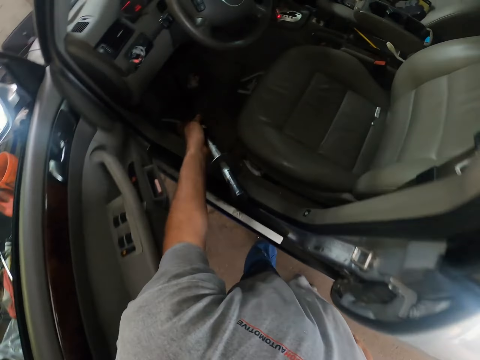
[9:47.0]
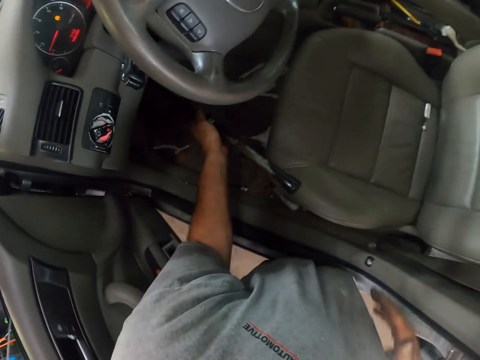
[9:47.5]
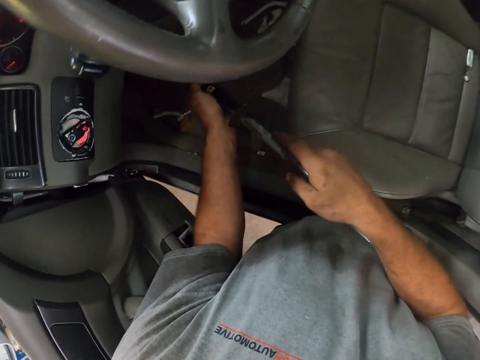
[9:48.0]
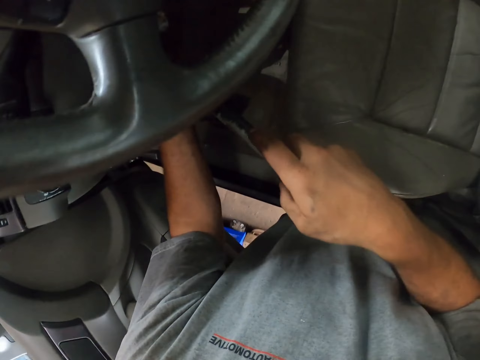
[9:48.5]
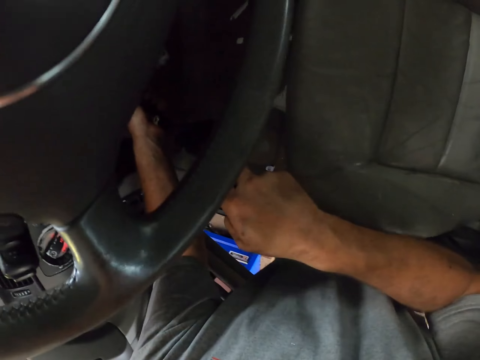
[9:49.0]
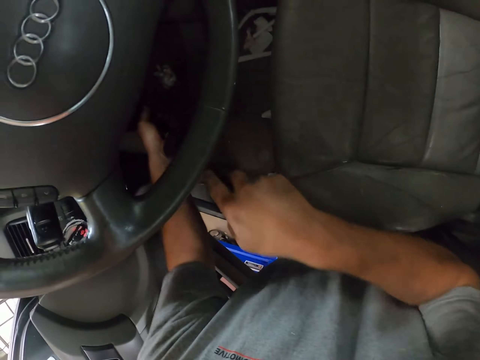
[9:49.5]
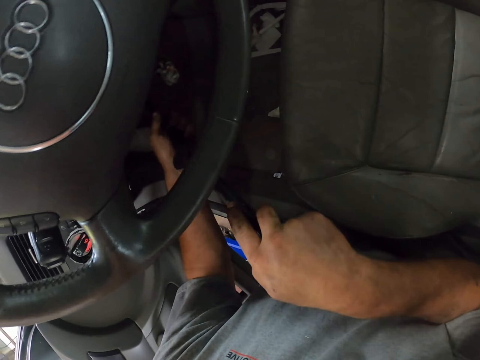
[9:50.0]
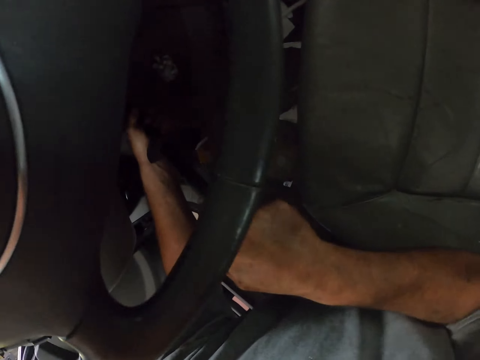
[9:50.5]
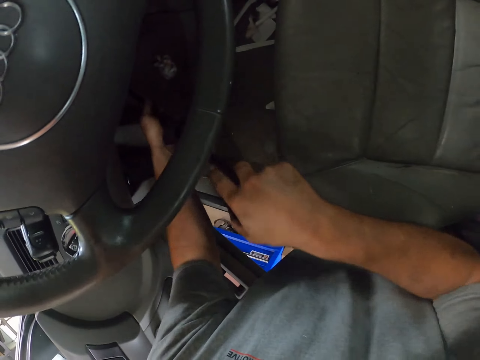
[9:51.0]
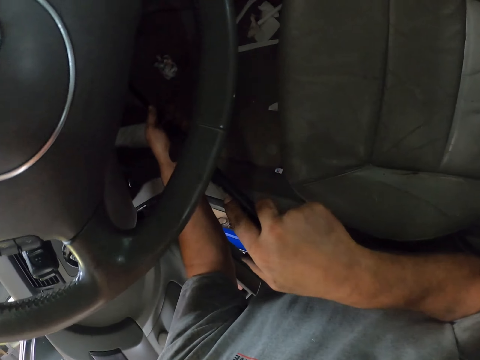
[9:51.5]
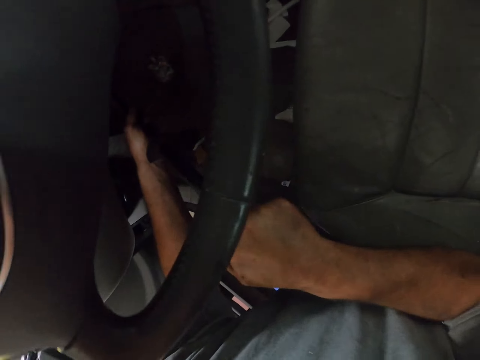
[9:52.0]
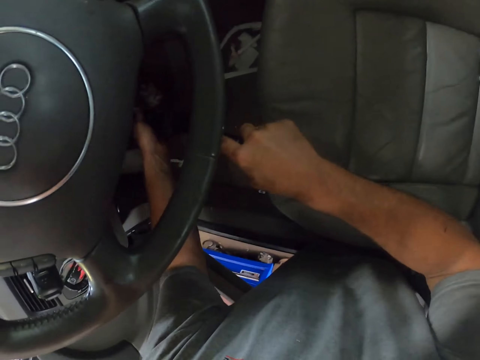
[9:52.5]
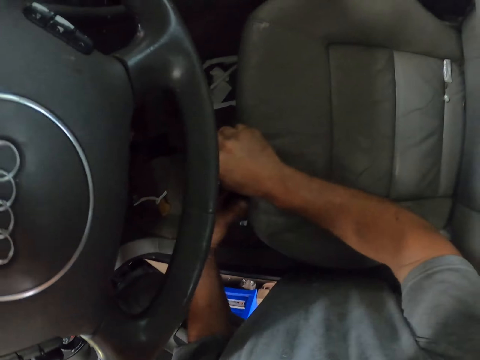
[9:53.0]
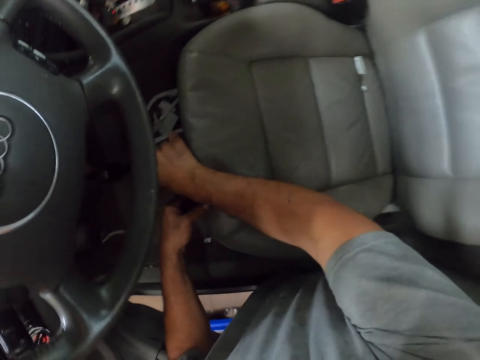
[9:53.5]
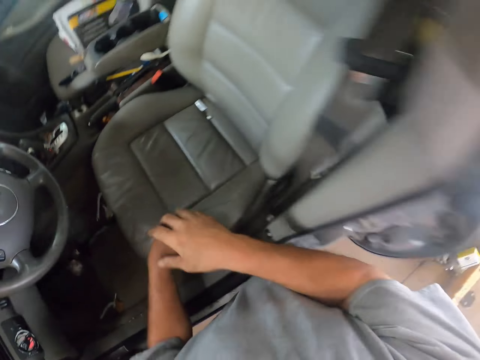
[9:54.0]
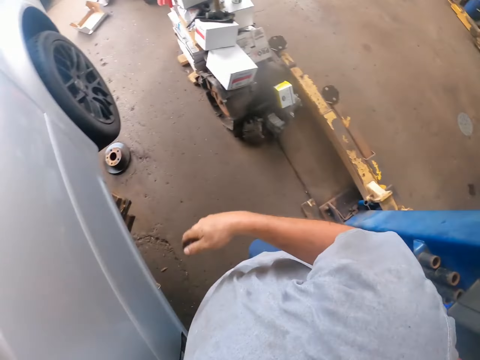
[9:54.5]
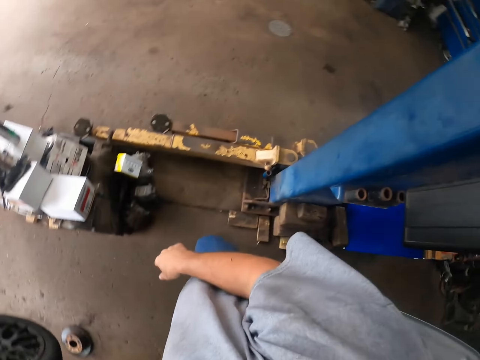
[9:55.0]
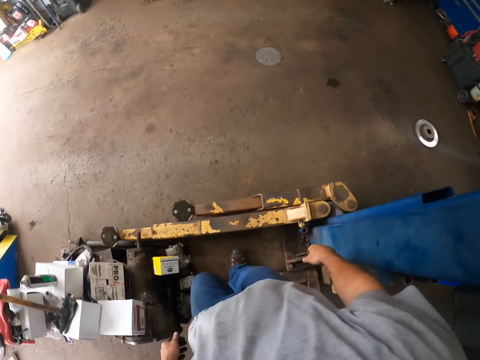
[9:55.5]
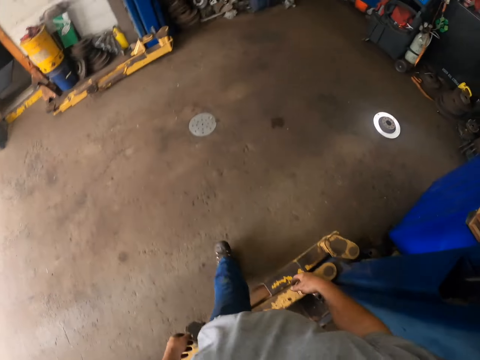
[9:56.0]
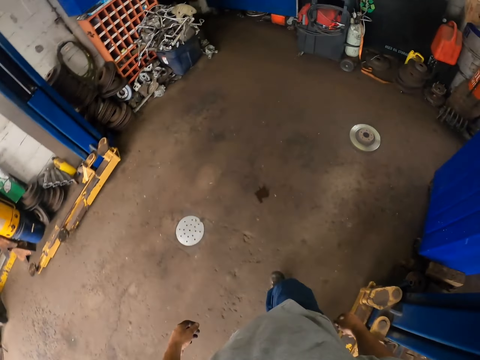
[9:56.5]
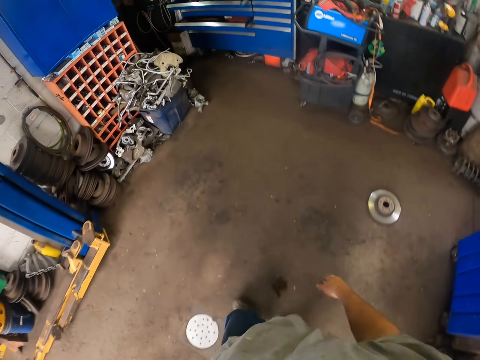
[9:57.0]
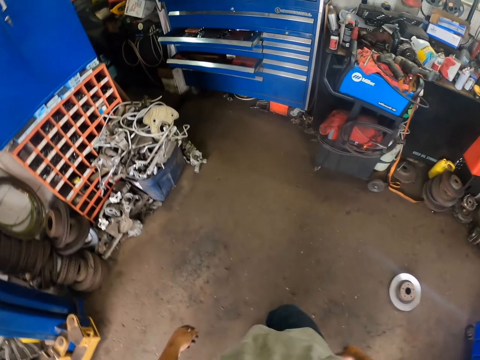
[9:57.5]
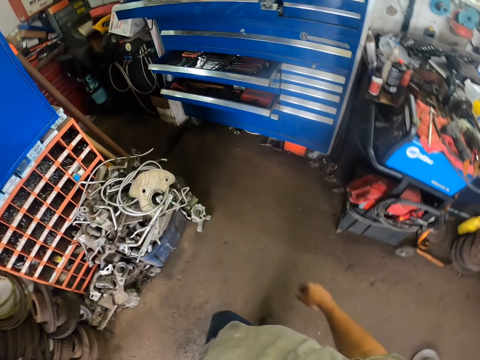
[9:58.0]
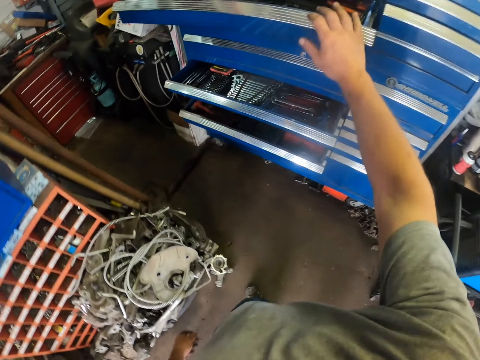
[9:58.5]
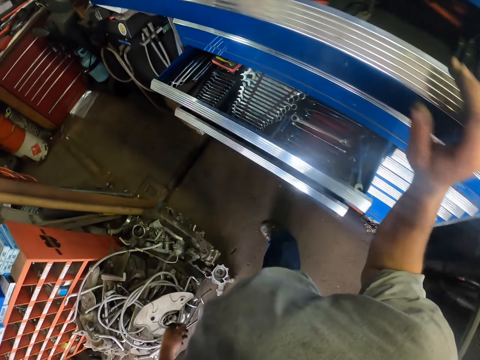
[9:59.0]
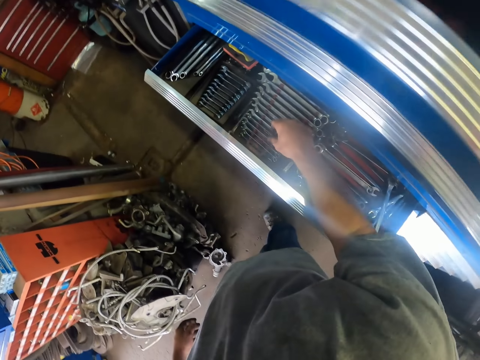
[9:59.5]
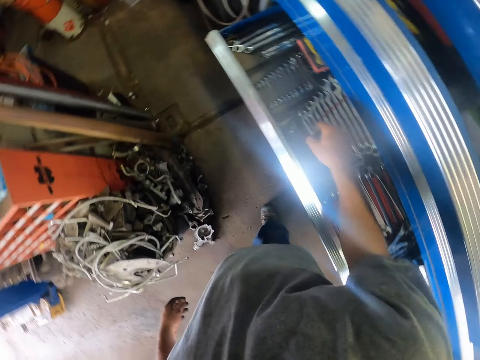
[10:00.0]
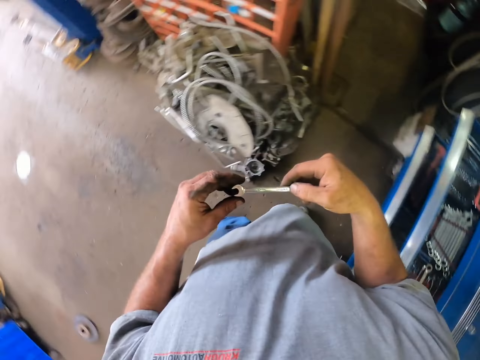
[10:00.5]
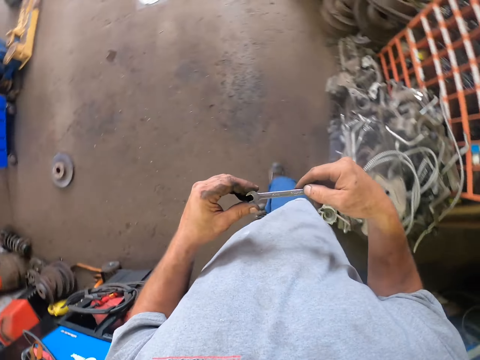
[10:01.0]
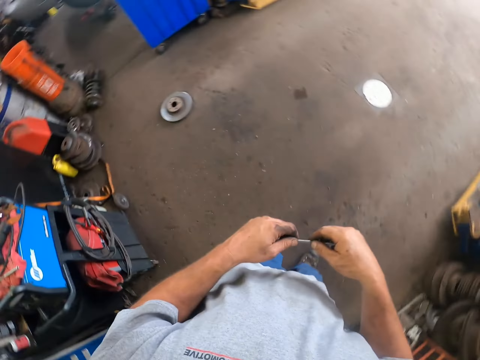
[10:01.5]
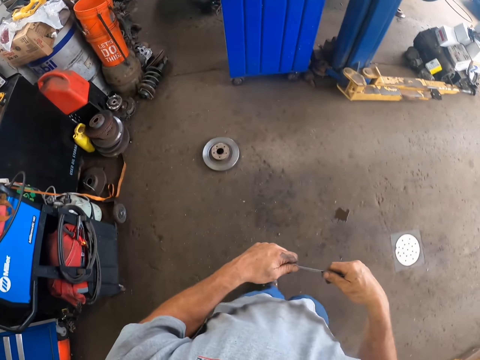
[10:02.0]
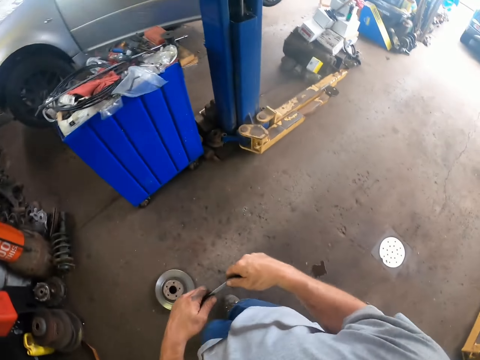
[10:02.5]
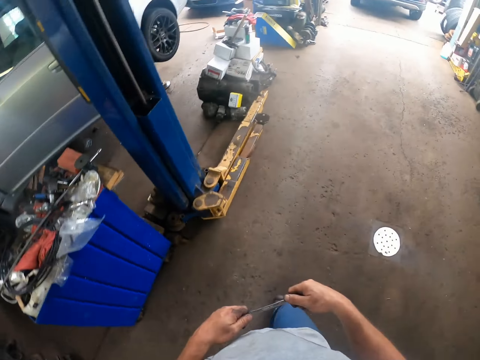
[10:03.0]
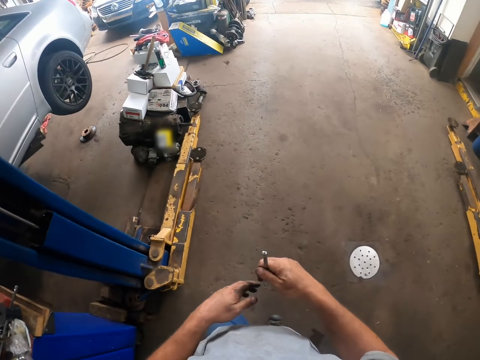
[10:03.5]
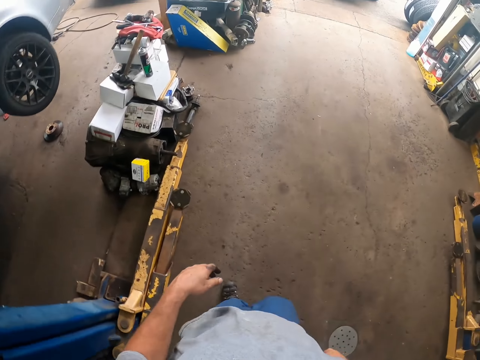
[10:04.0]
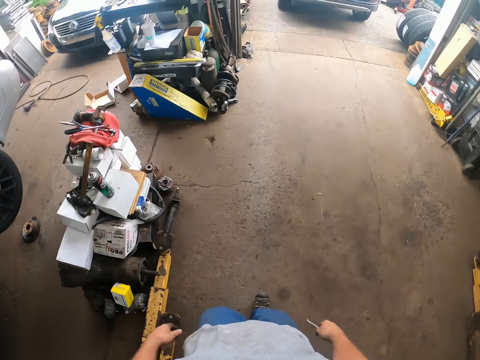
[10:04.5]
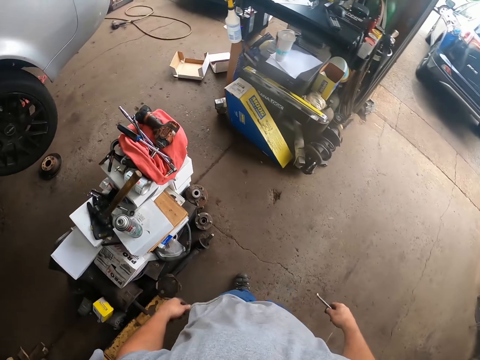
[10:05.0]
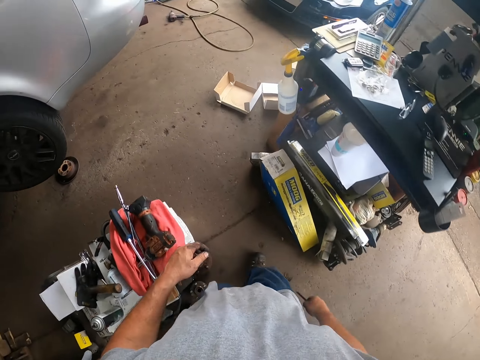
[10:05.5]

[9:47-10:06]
The camera wearer inserts the instrument beneath the steering wheel. They fix the car with a deep inch drive. They walk around the garage. They touch the work board. They pick up a spanner. They walk around the garage.

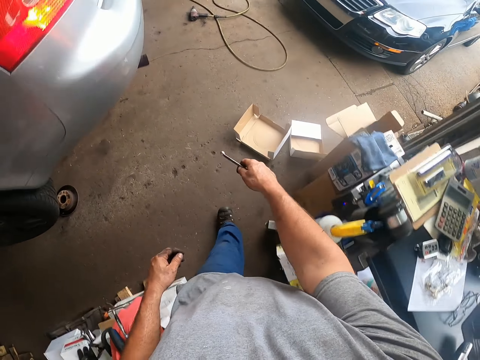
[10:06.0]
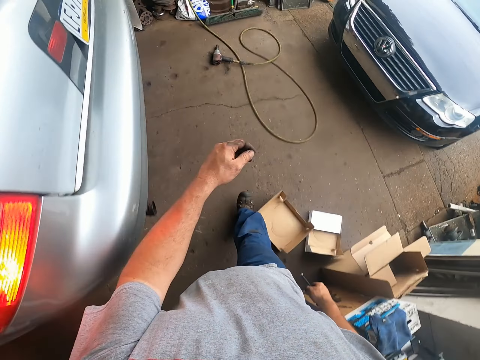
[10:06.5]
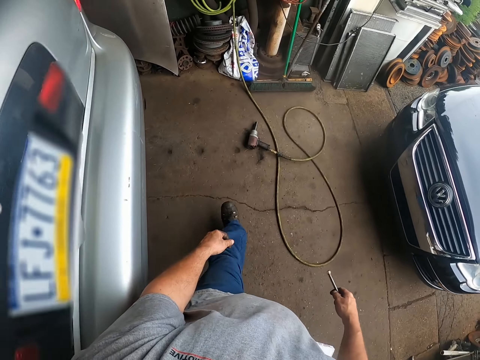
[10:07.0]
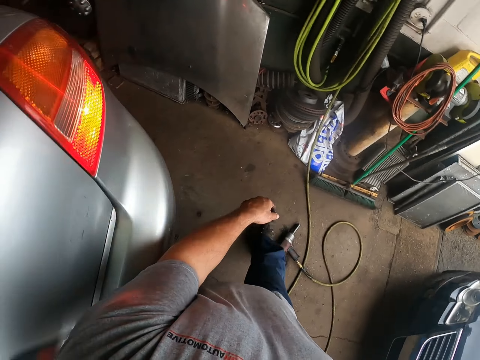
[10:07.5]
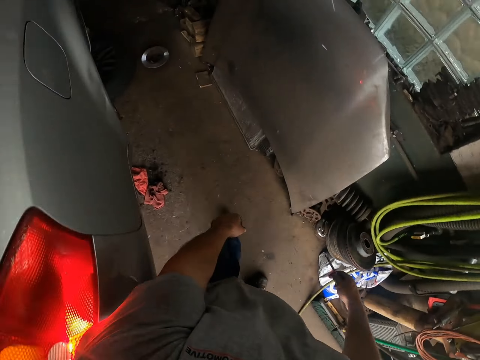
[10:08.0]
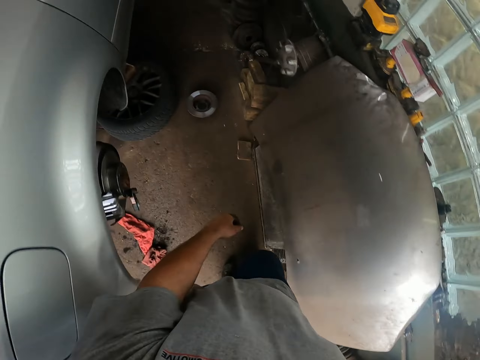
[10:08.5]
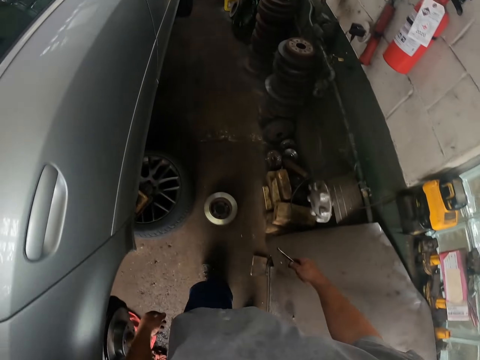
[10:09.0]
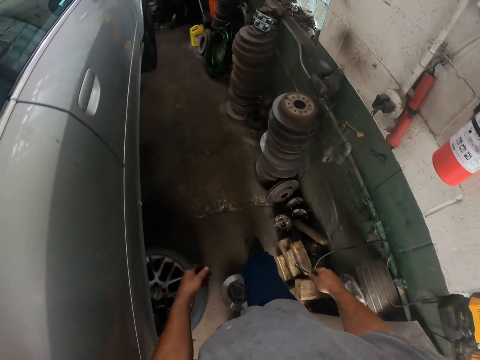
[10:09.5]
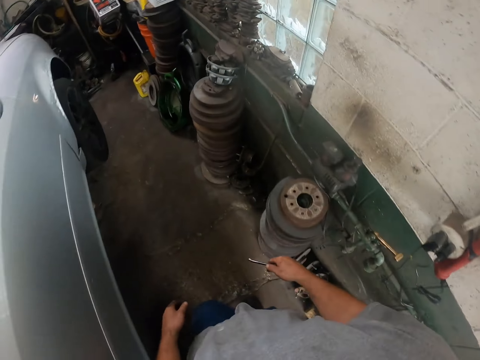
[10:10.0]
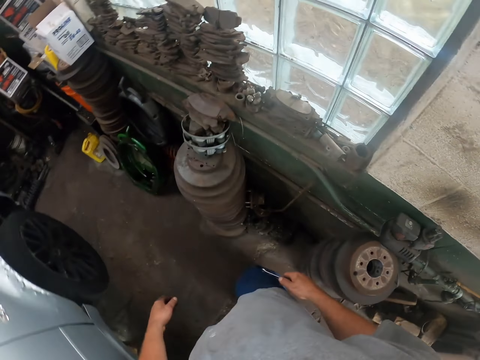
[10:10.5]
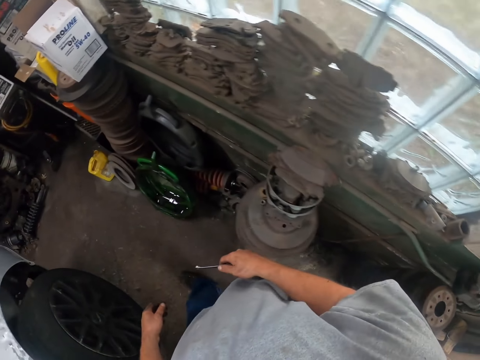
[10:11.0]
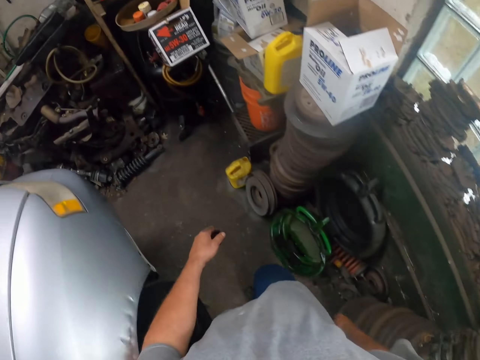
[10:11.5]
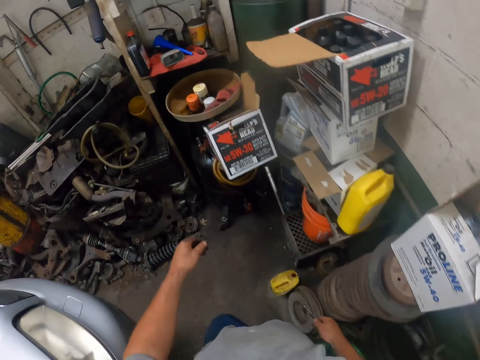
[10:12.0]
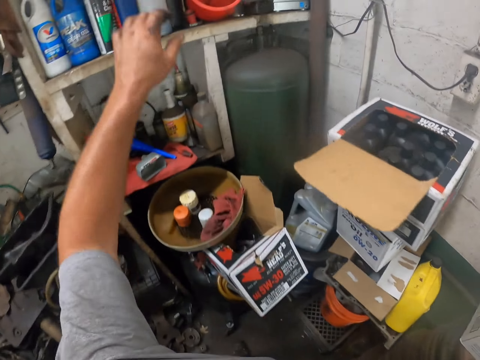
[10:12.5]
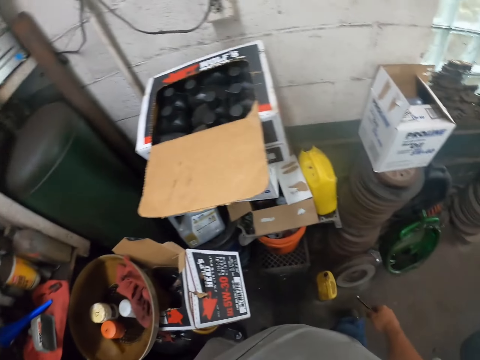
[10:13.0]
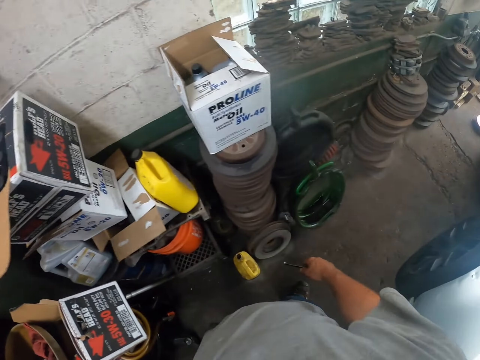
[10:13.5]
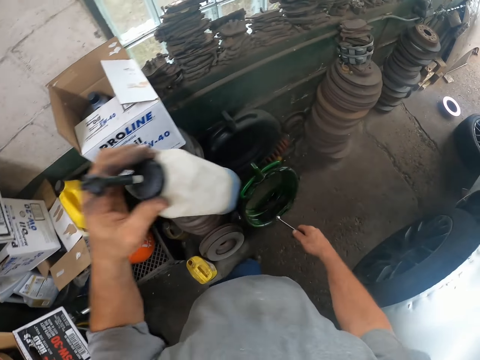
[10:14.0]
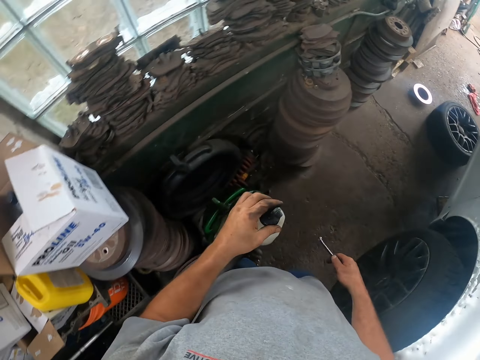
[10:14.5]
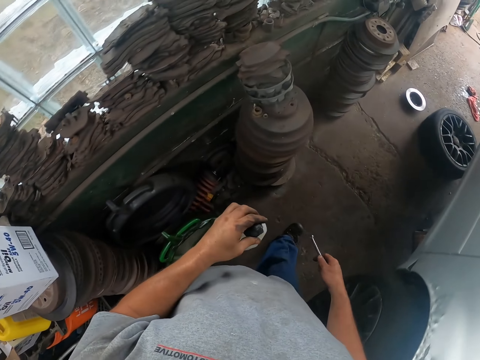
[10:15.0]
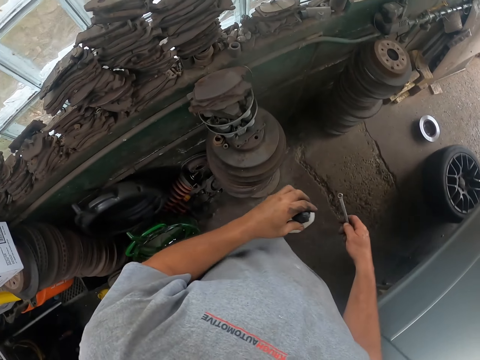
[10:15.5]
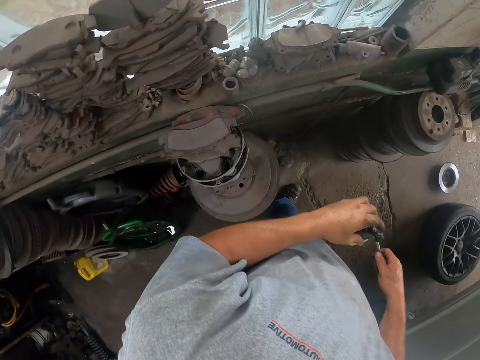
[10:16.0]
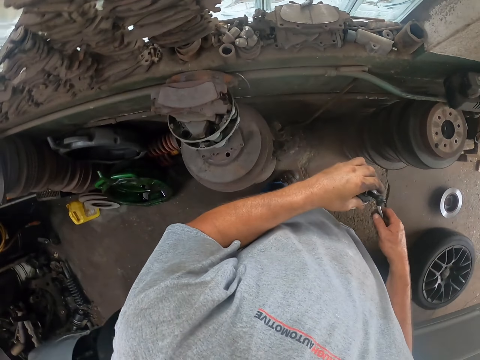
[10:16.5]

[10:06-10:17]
The camera wearer takes up a bottle.
